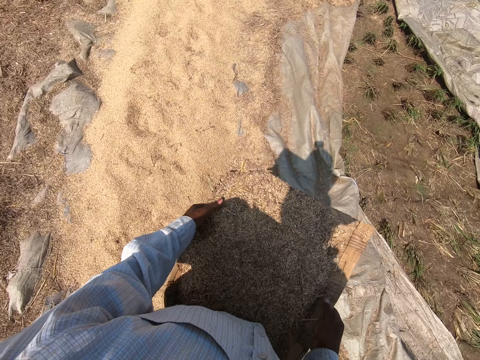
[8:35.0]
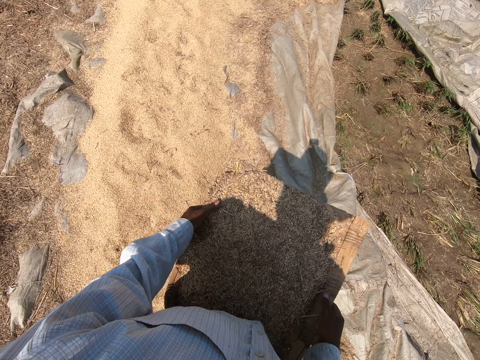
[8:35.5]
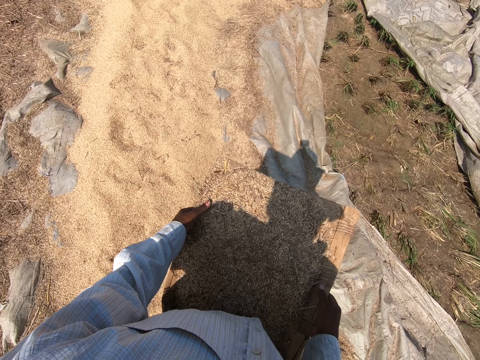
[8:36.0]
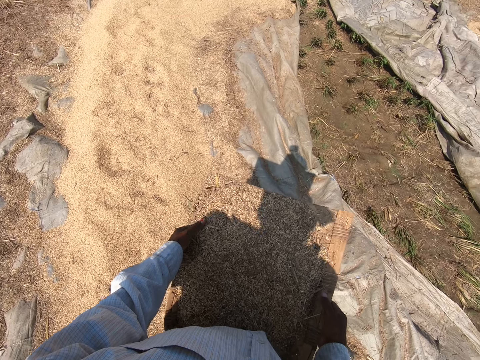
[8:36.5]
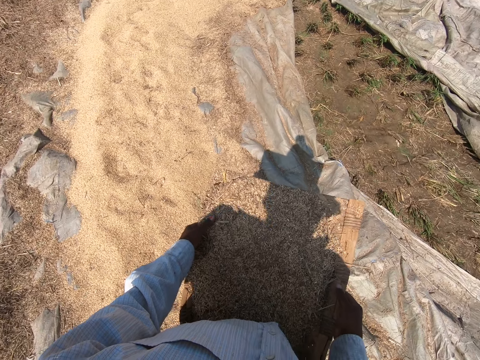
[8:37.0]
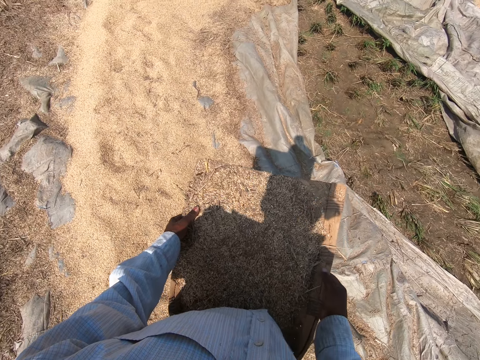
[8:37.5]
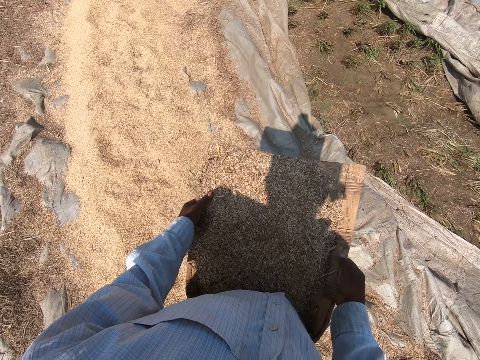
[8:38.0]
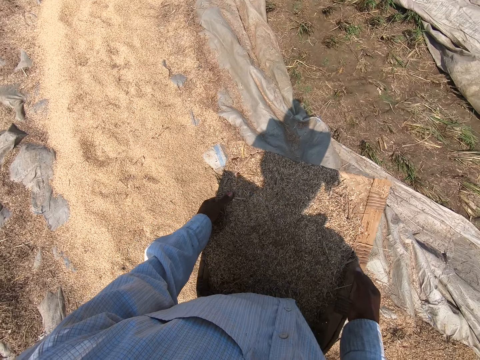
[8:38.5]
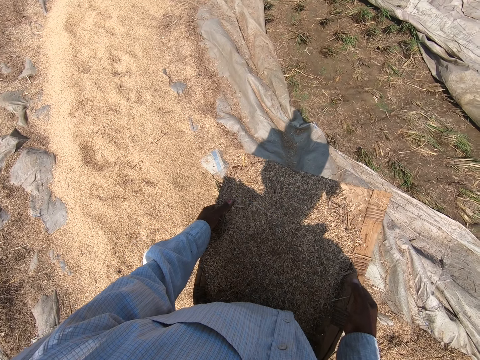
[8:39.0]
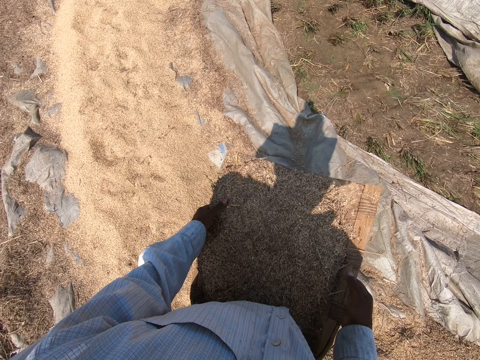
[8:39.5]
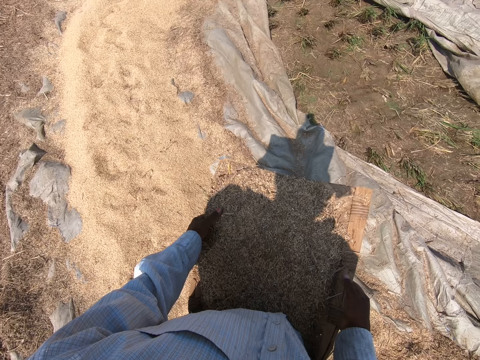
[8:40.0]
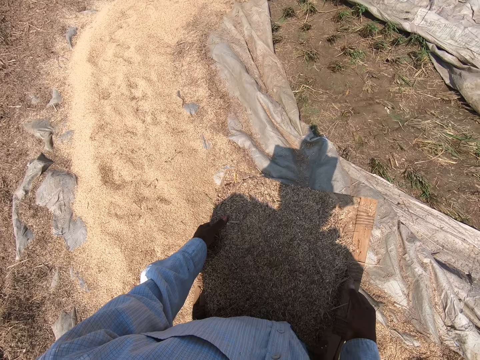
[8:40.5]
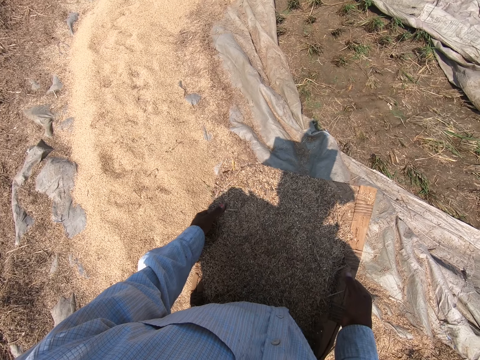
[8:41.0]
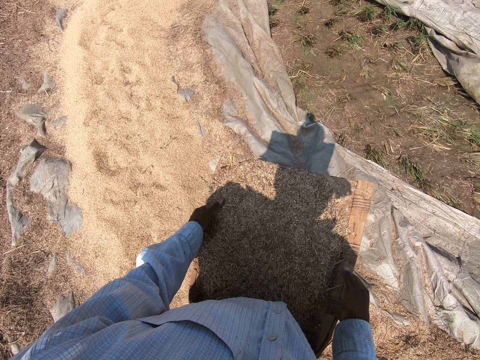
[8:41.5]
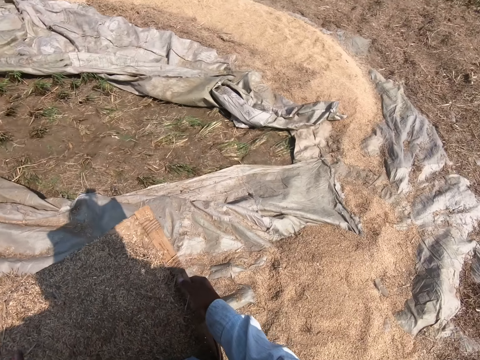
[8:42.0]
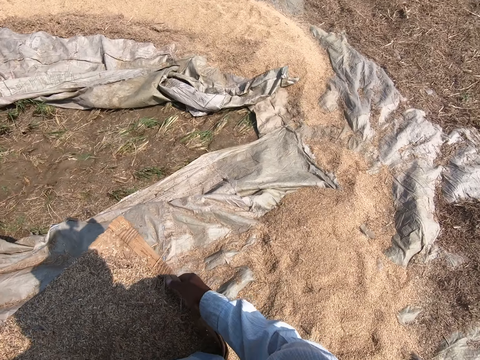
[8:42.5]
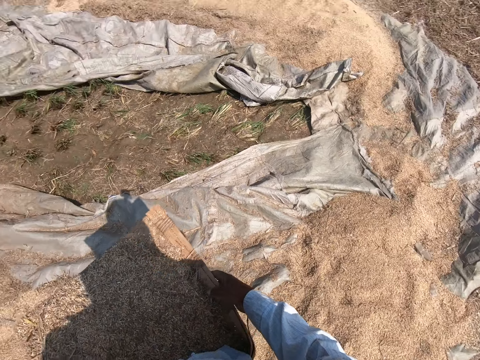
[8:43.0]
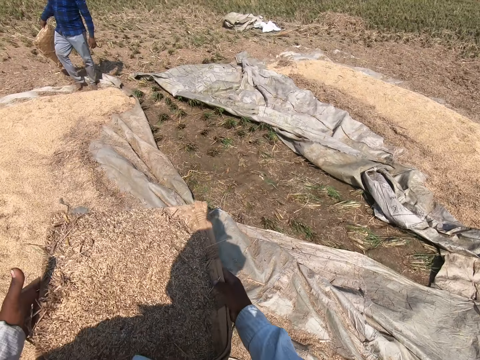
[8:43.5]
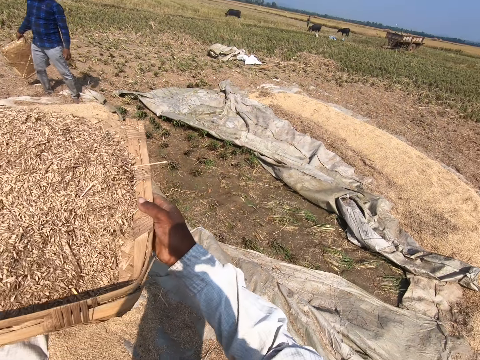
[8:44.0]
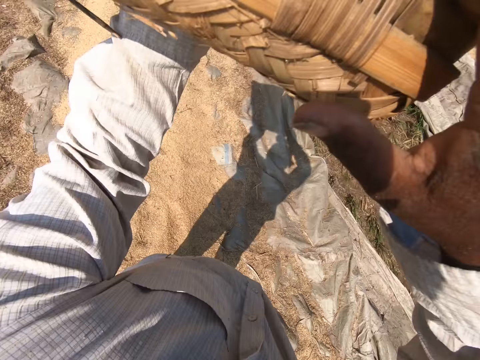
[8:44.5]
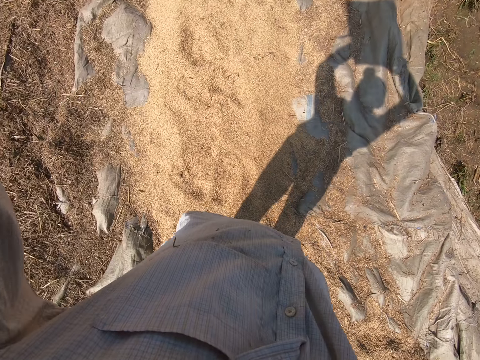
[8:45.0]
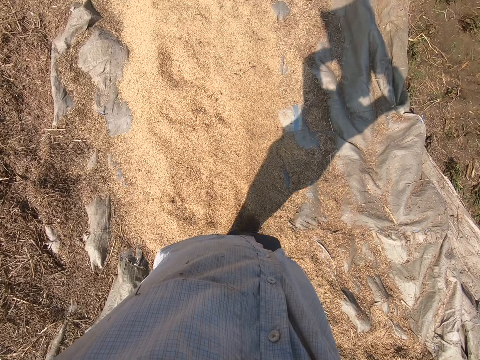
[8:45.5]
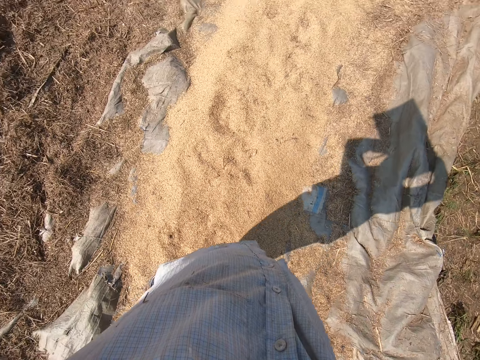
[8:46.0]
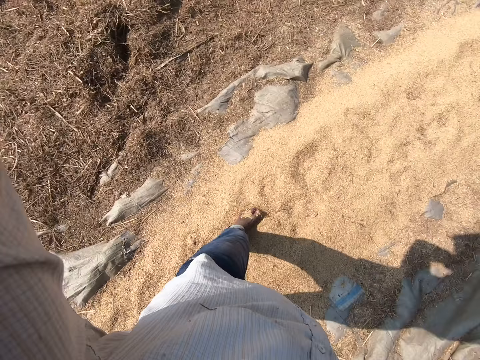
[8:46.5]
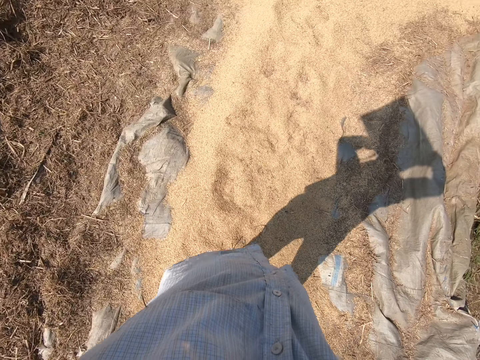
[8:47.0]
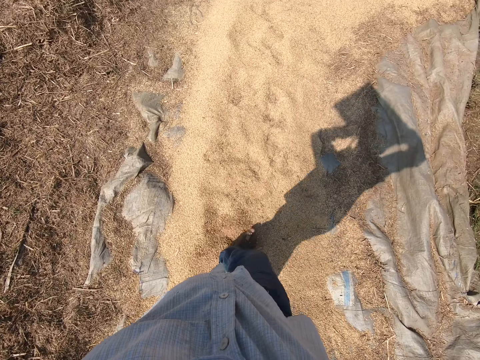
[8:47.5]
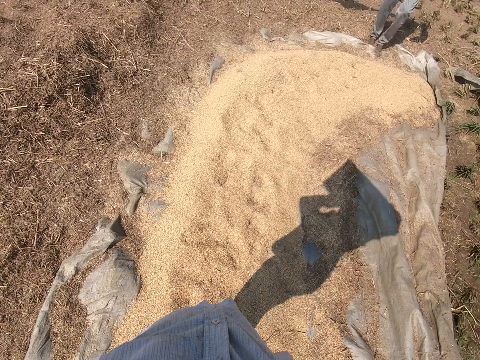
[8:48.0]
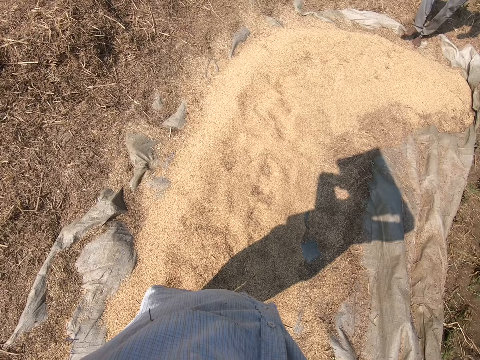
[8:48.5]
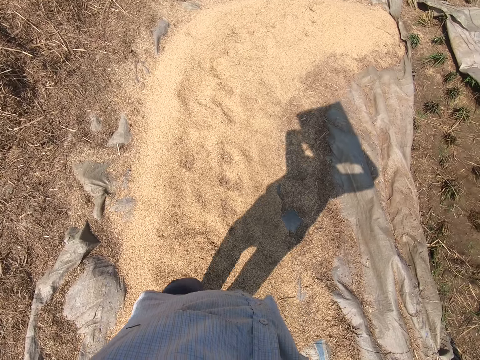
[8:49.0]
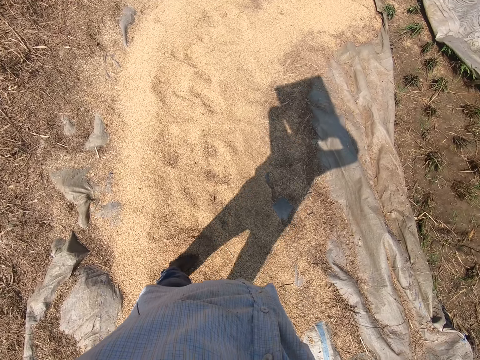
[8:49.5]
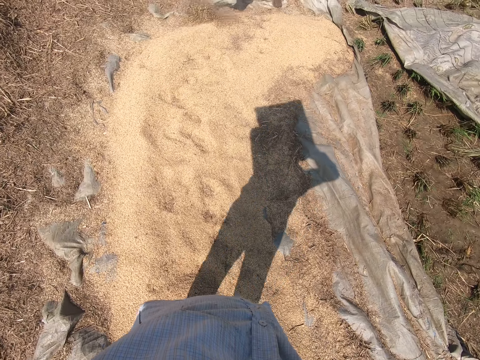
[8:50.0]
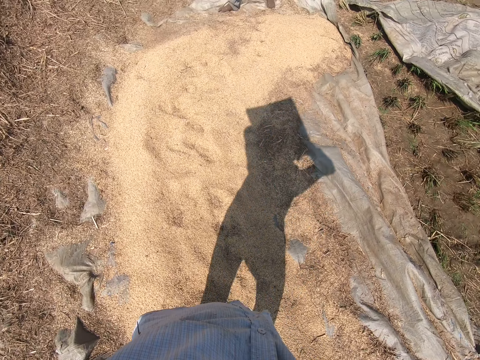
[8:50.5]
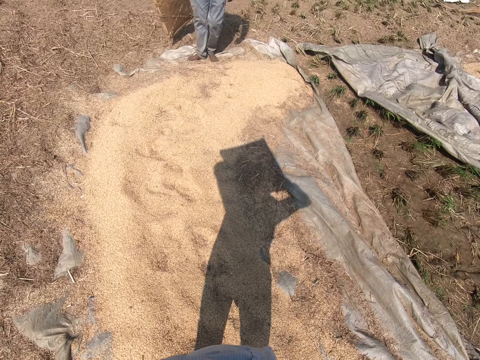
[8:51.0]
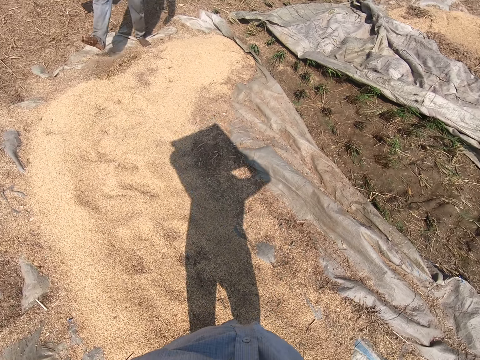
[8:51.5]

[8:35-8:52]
The camera wearer talks. He holds up something and walks forward. He raises his hands up. He talks. A man pushes something with the leg.

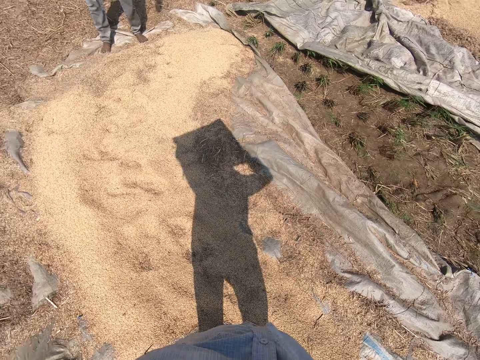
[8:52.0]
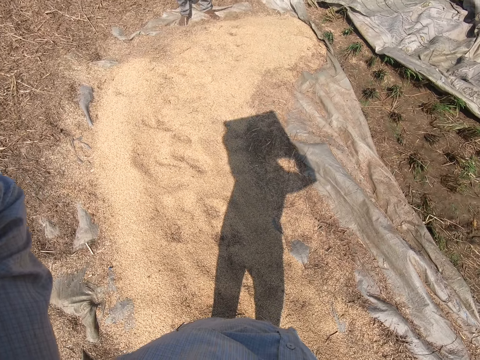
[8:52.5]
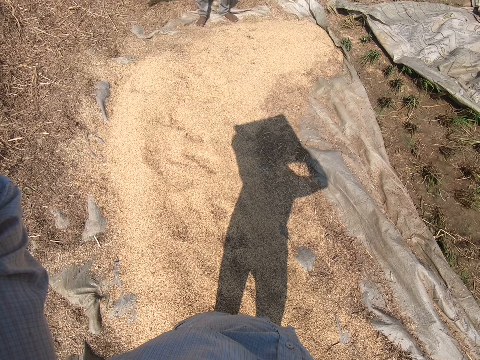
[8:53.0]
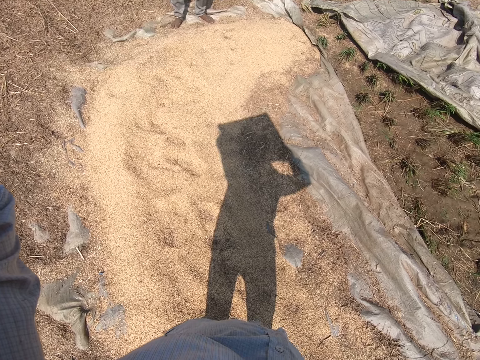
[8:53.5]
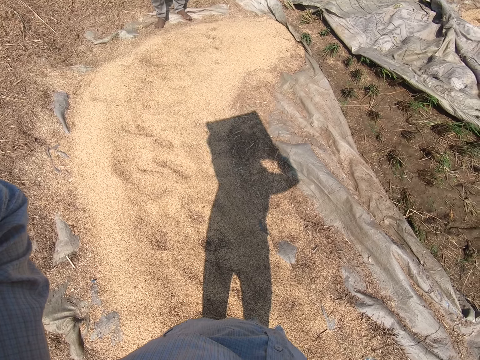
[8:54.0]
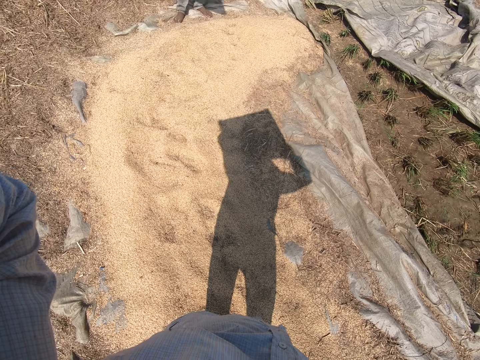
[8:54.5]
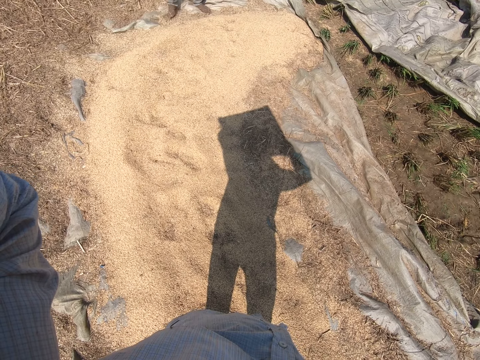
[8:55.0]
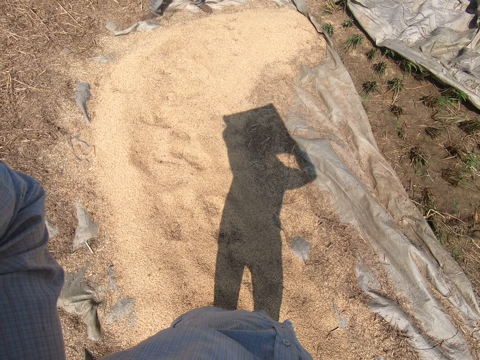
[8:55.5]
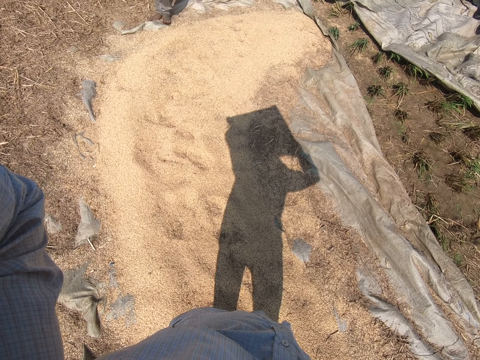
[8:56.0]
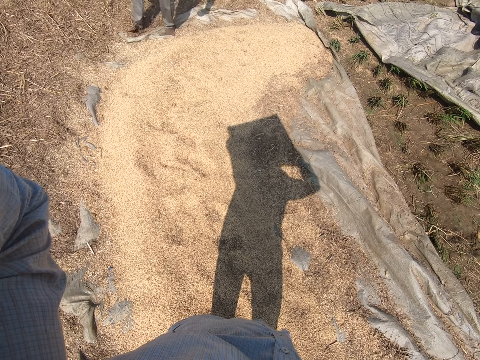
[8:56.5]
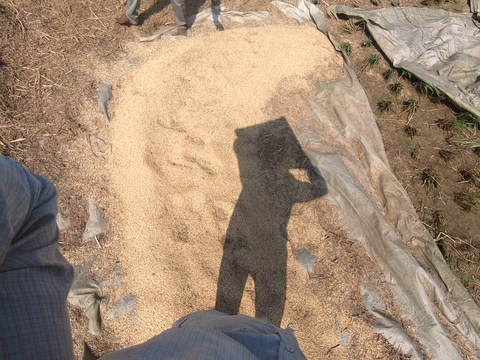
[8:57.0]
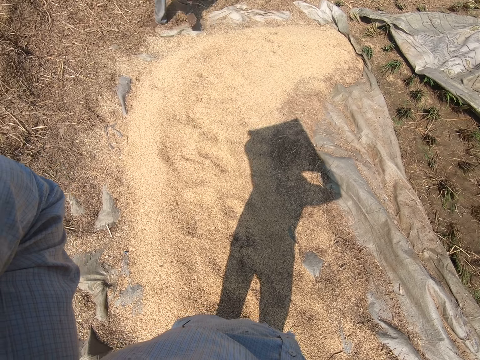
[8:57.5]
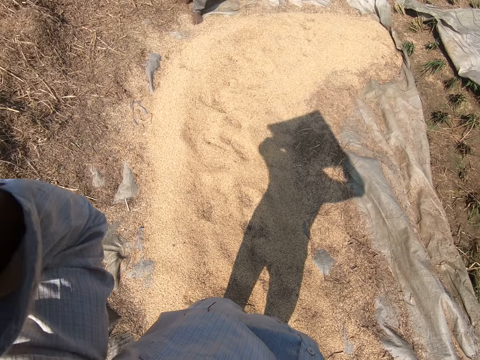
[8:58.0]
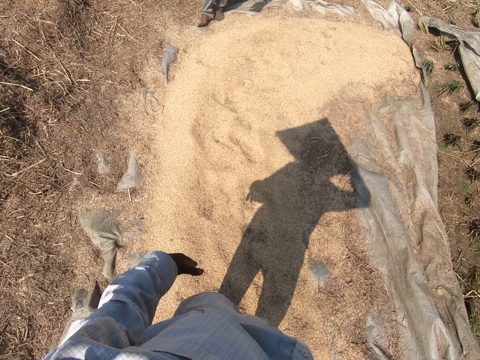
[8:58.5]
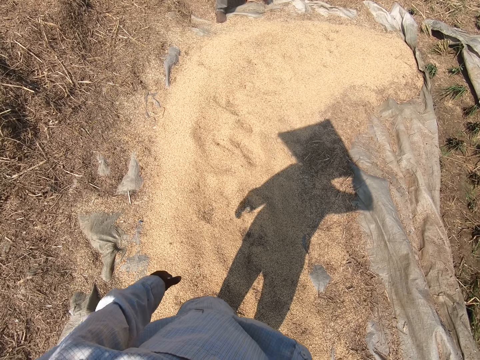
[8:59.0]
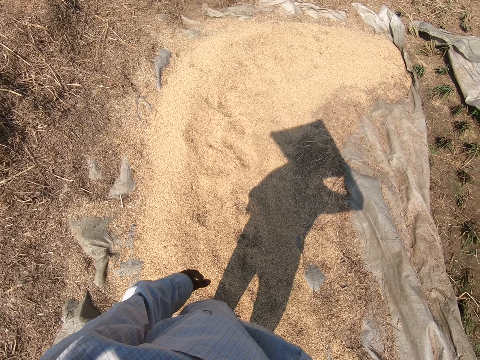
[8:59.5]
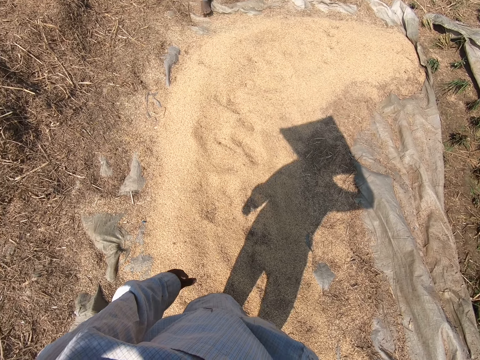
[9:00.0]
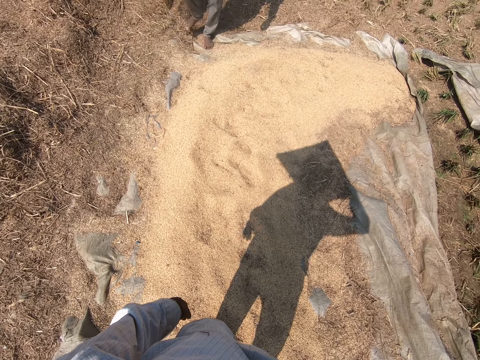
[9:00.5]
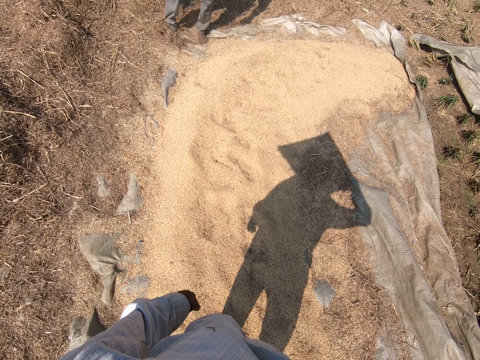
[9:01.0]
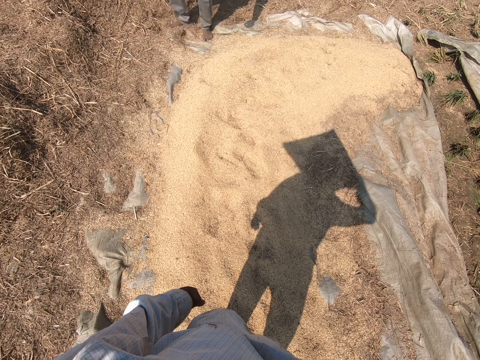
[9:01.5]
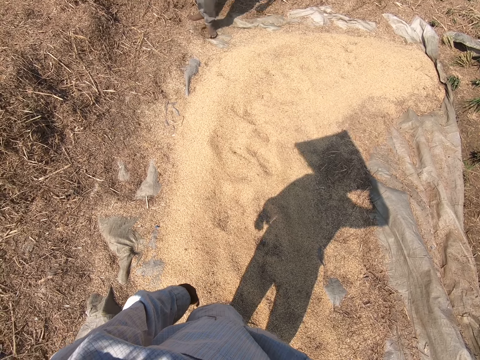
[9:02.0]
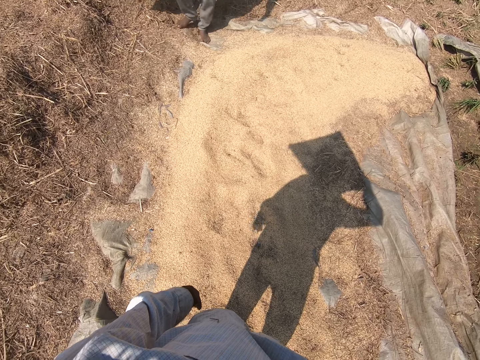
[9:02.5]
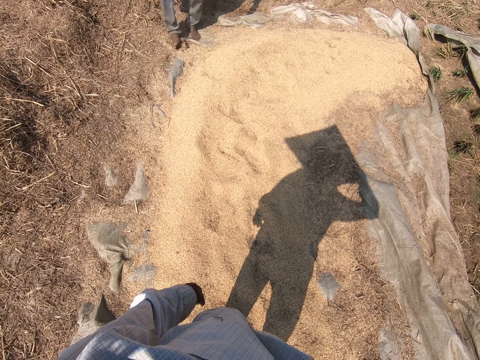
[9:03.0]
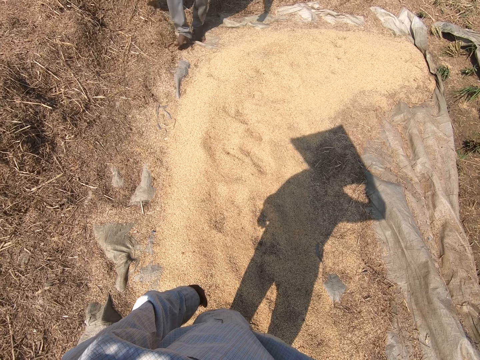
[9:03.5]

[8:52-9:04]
A man blows something with an object. The camera wearer puts his hand down. The man pushes something with the leg.
